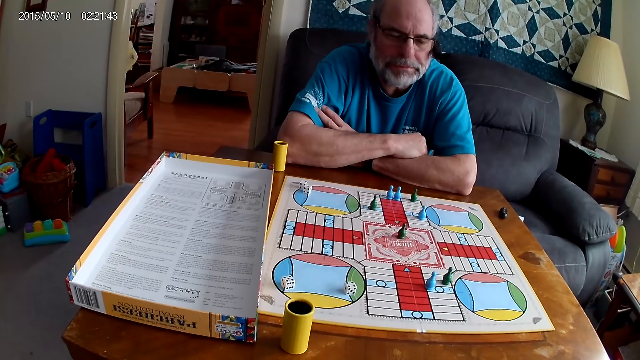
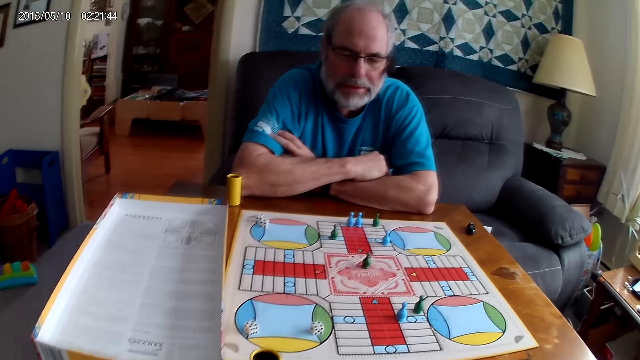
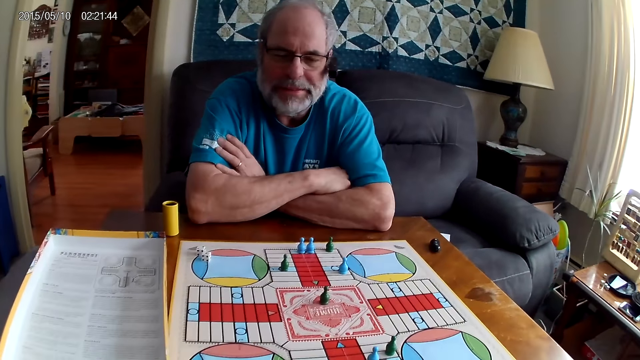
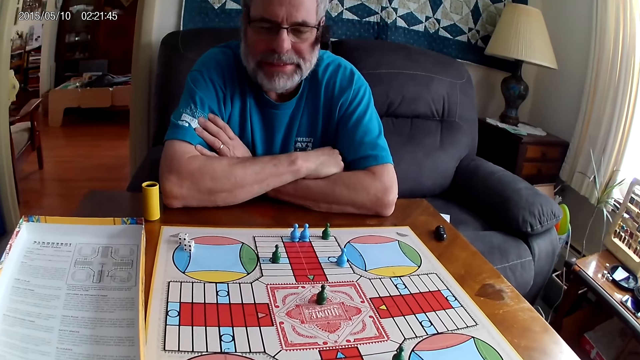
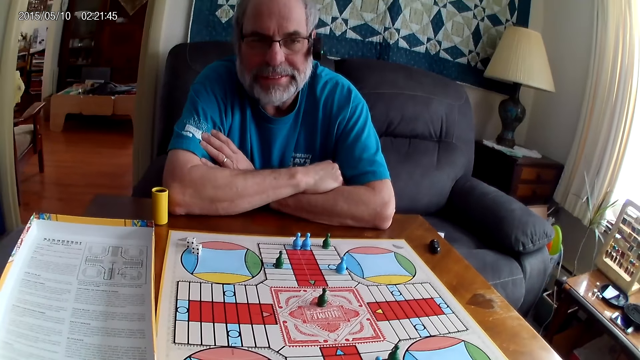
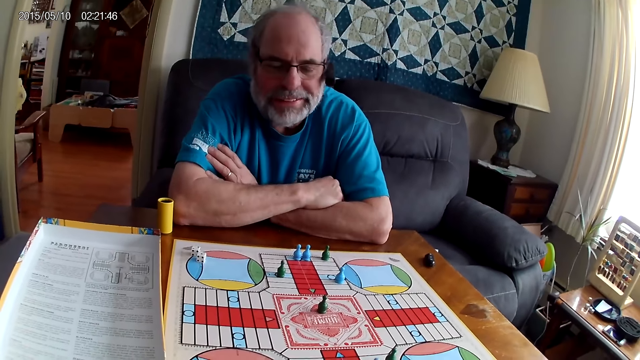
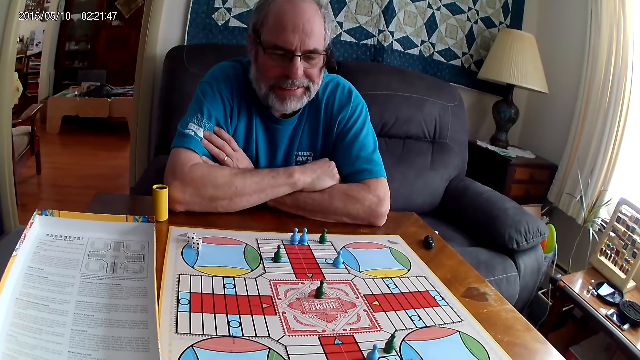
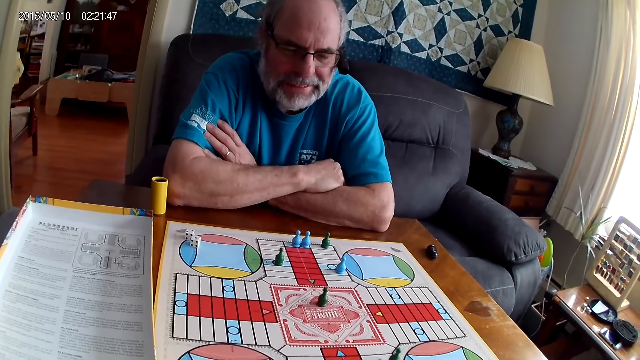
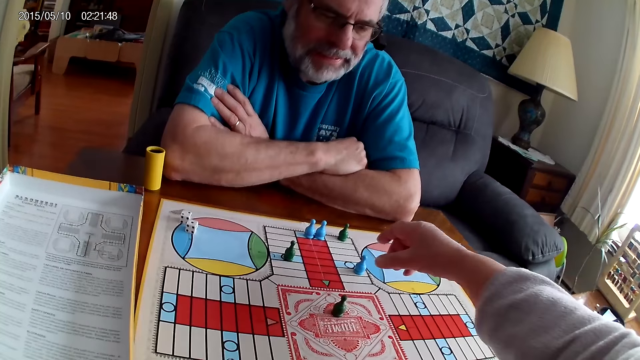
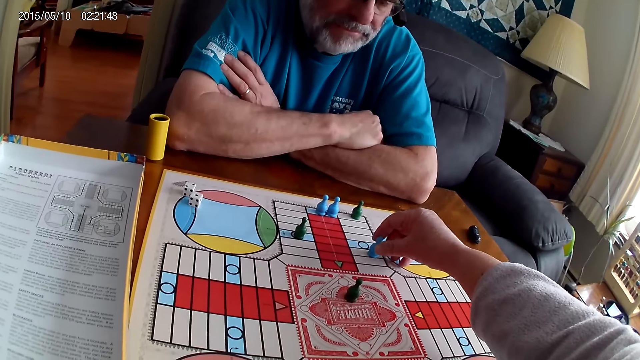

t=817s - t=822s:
The camera wearer moves a blue pawn through some cells on the Ludo board with her right hand.

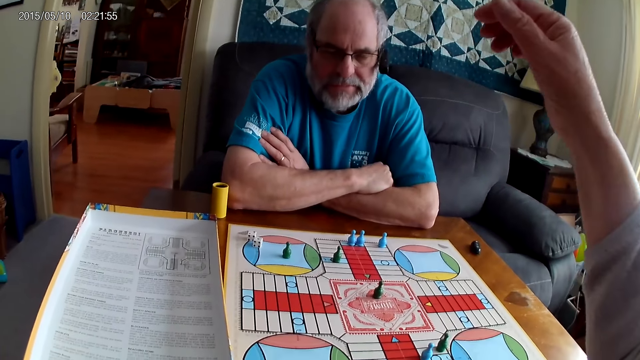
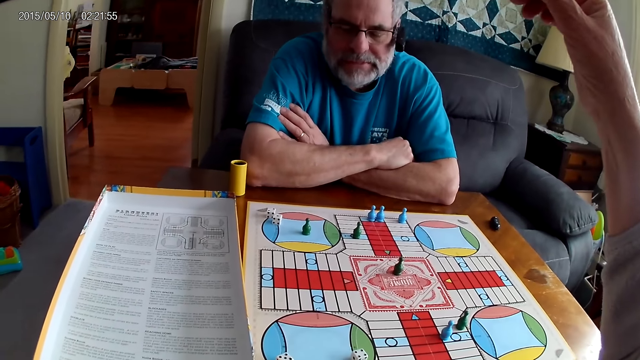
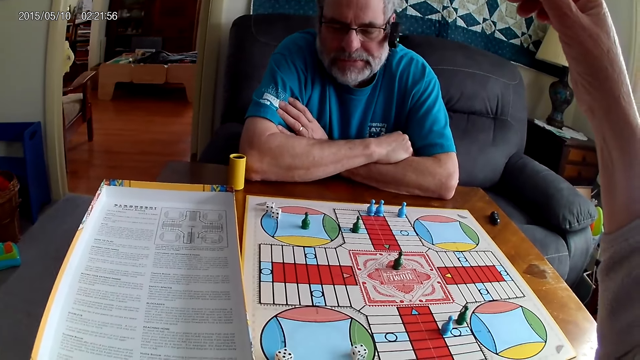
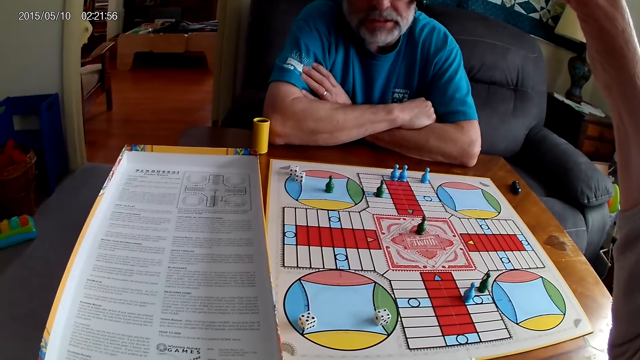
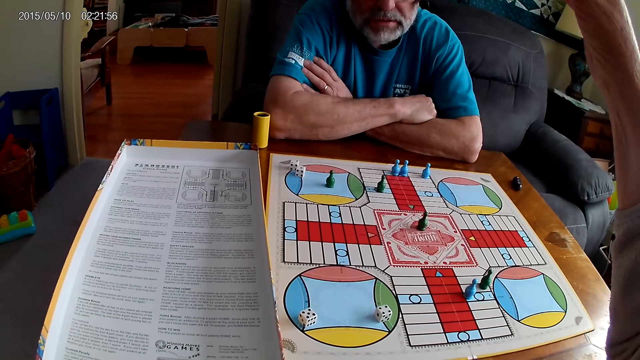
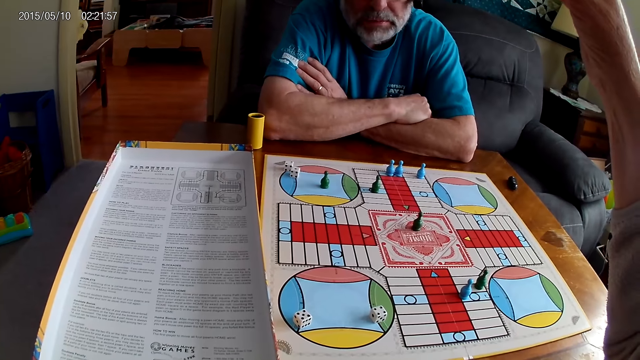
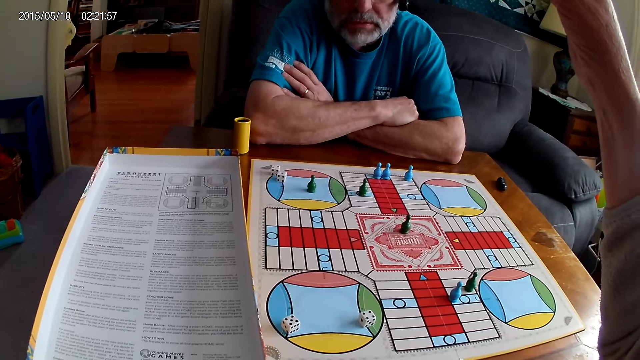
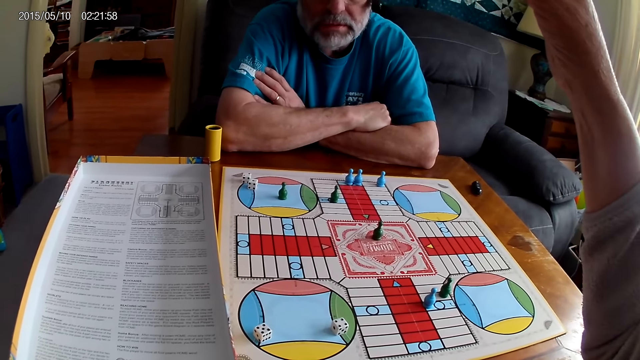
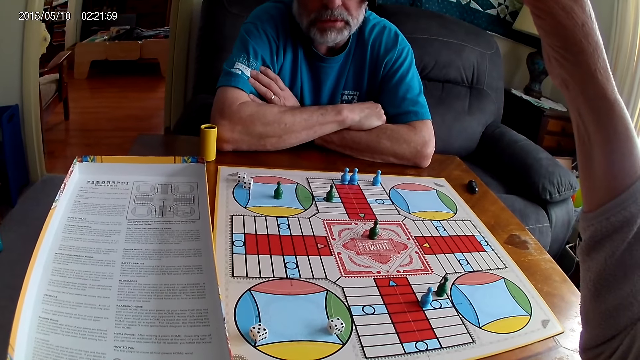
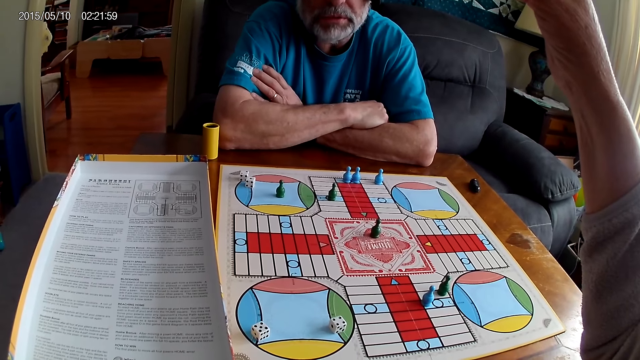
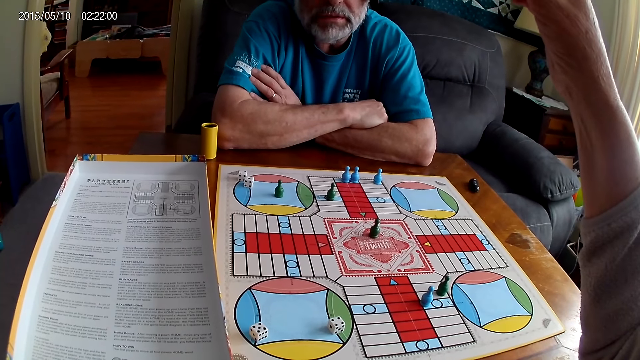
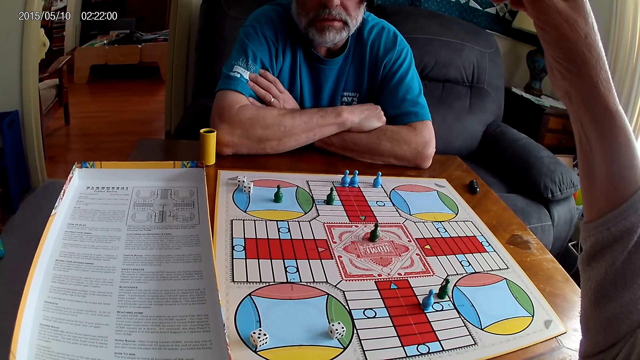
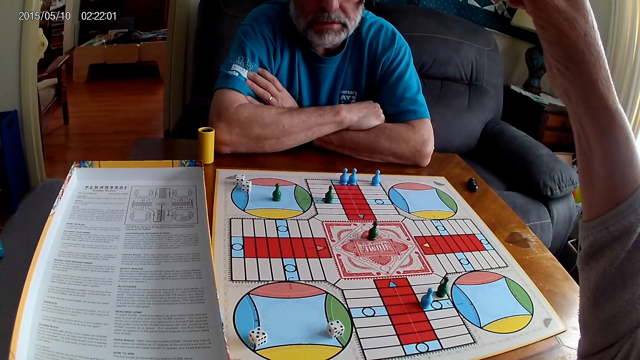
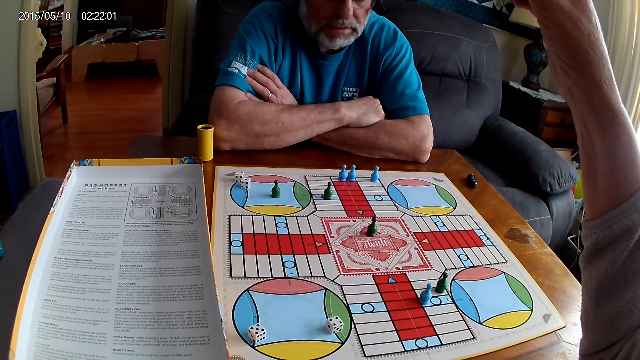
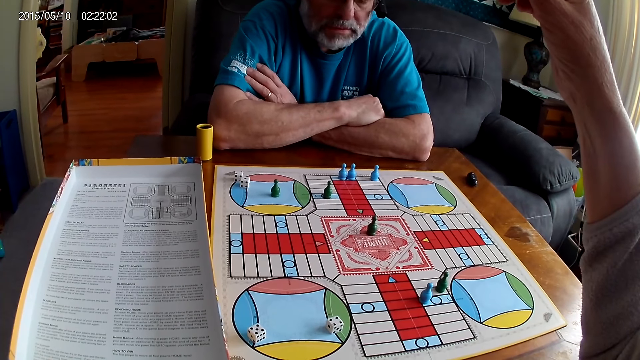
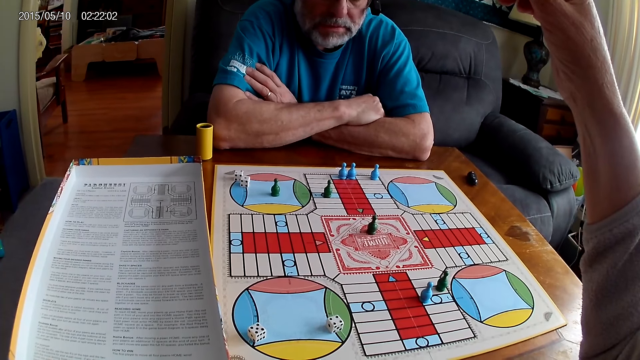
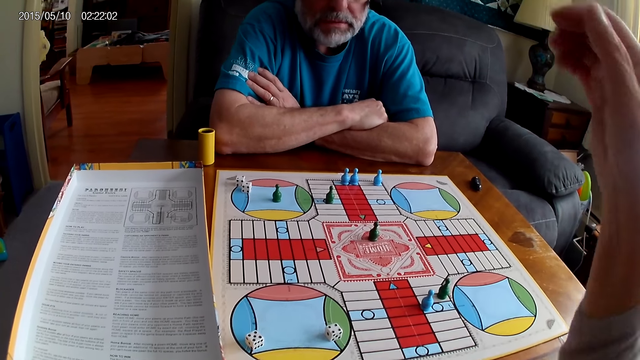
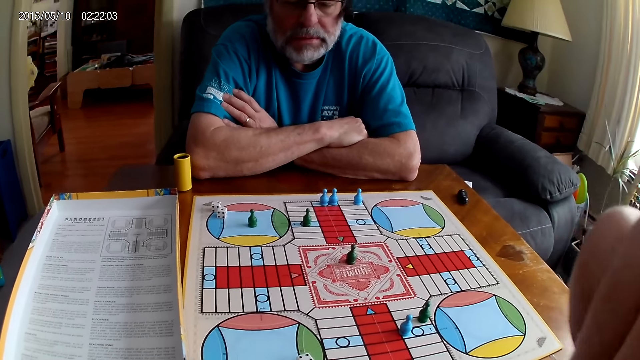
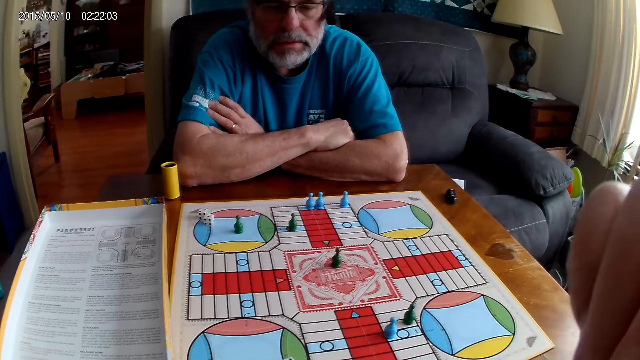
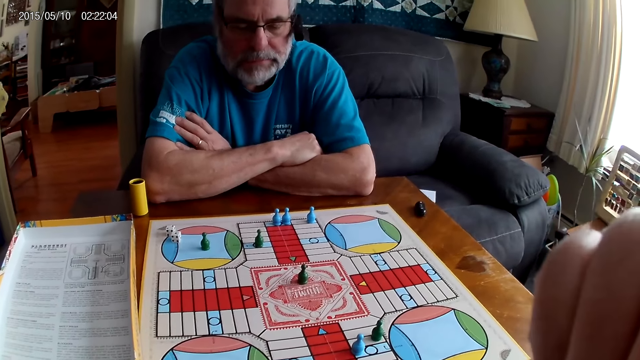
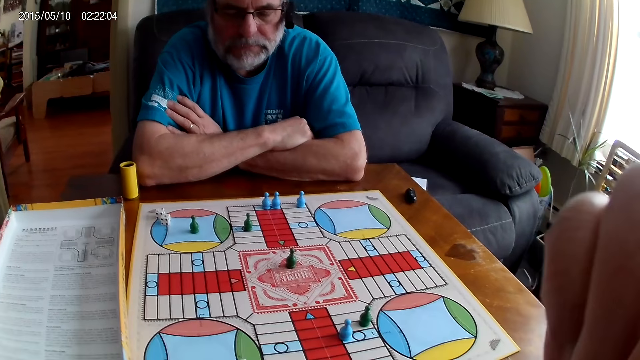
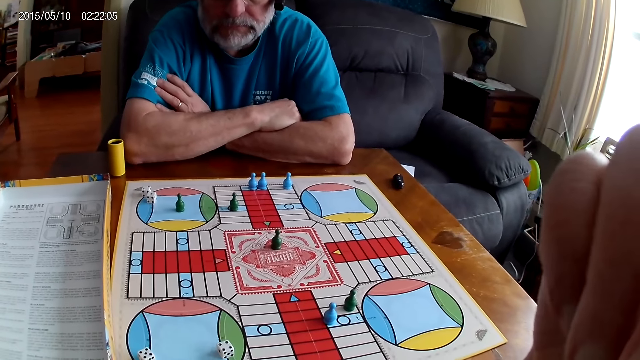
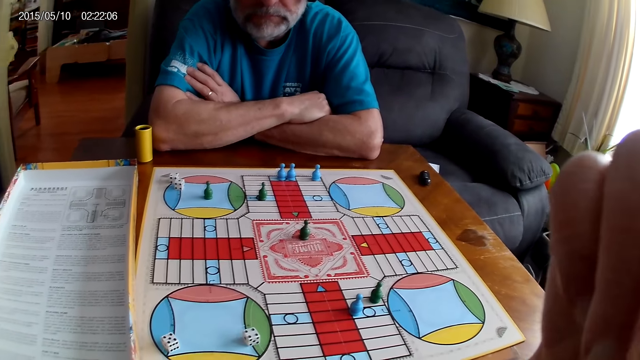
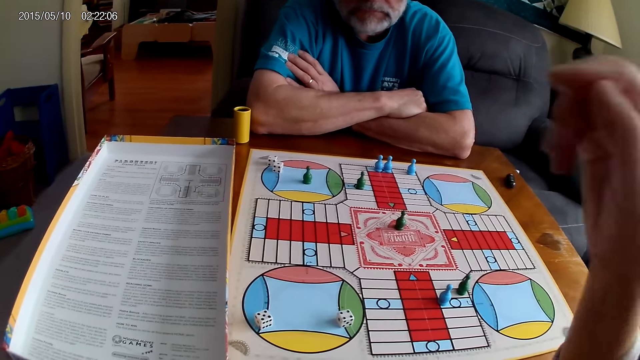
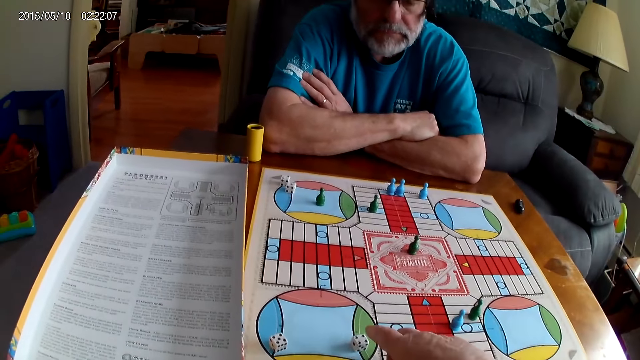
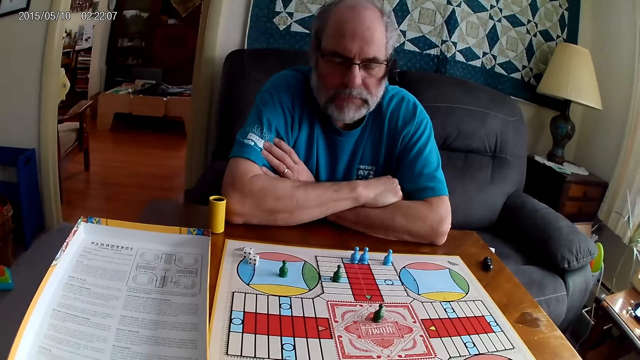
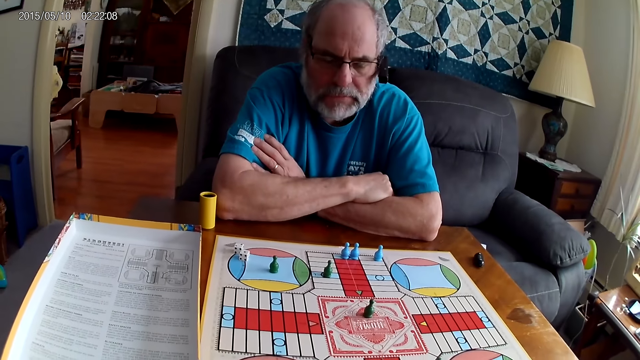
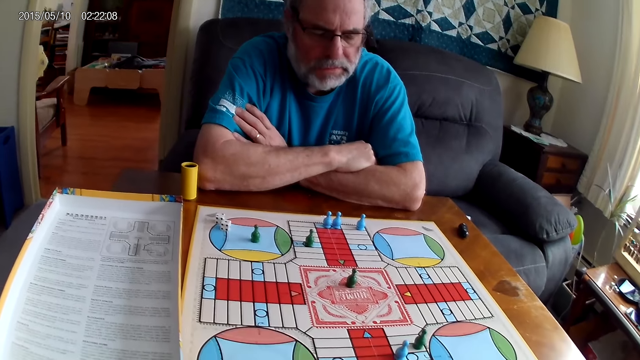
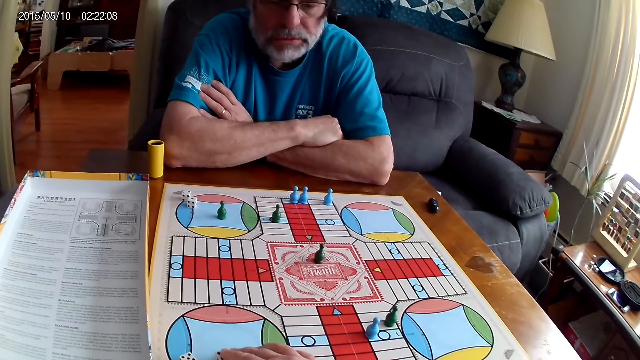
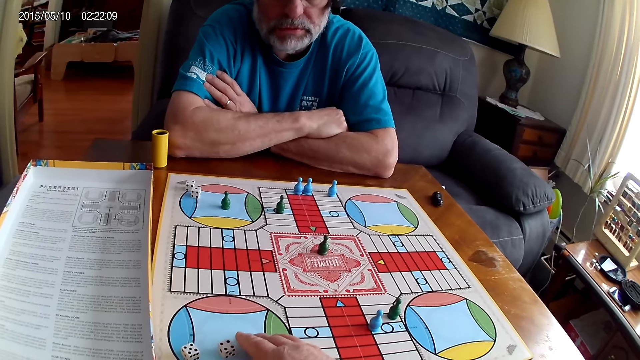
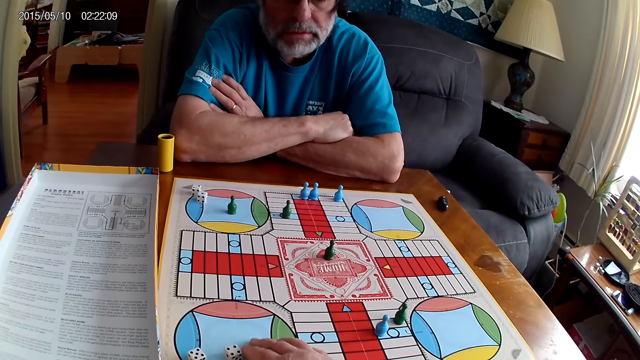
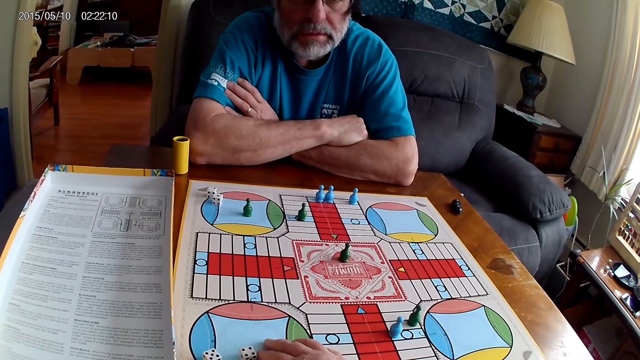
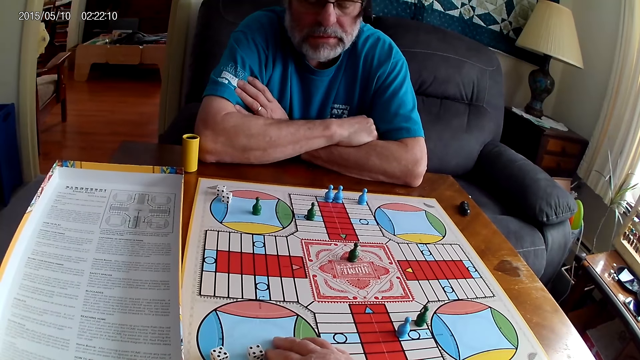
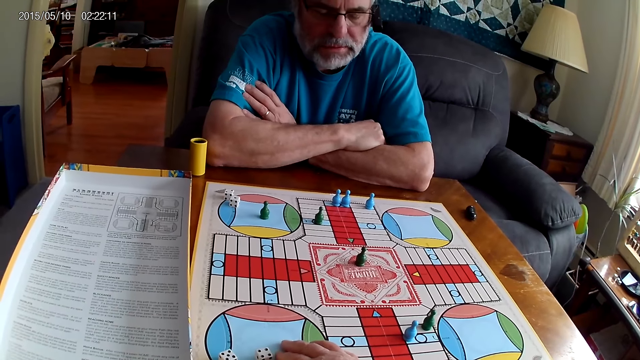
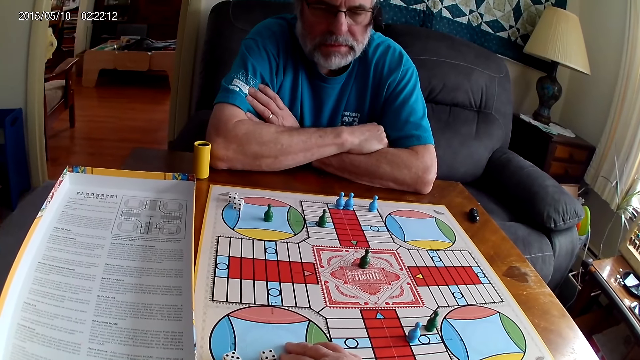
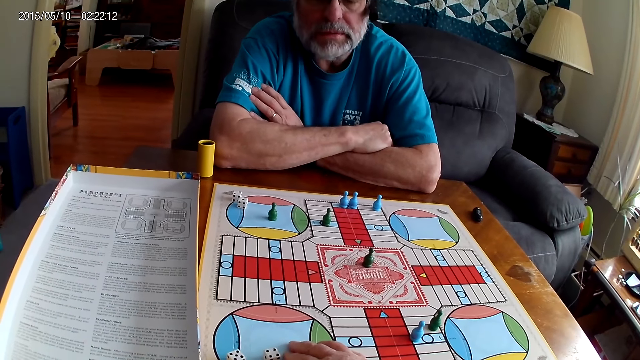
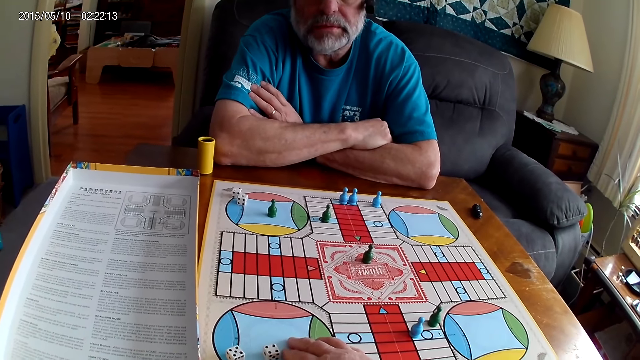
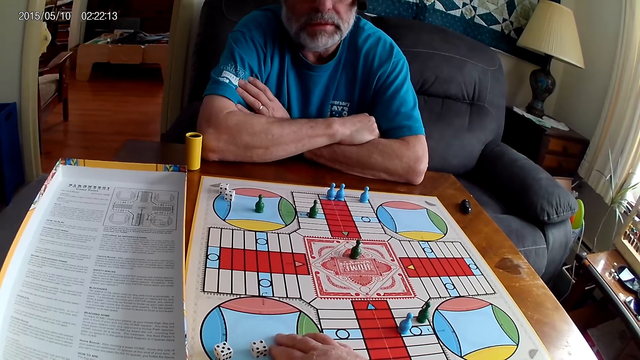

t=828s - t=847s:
A man converses with the camera wearer. The camera wearer responds to the man. He stares at the board game. He touches his face with his right hand. He converses with the man. The man converses with the camera wearer. The camera wearer stares at the board game.
